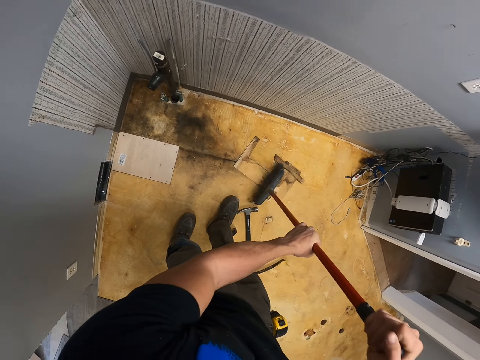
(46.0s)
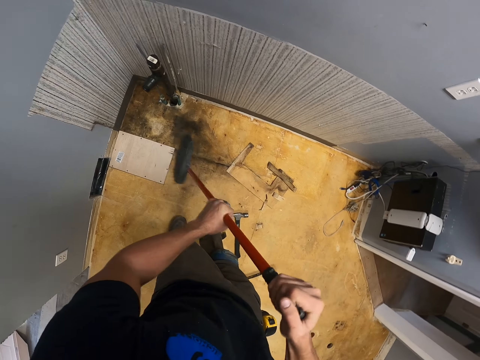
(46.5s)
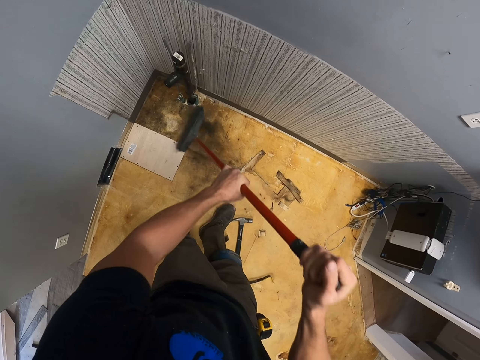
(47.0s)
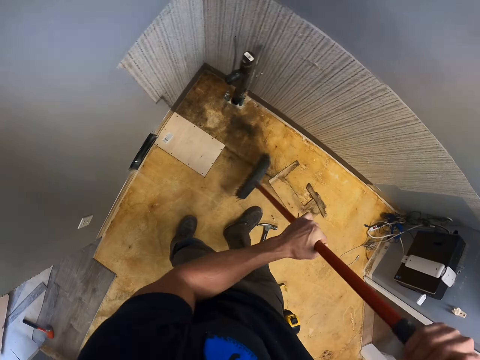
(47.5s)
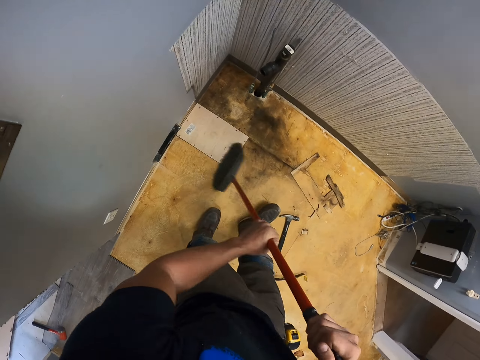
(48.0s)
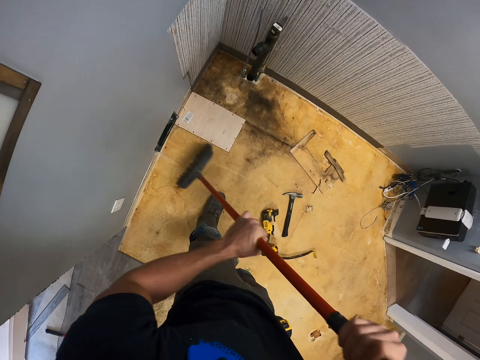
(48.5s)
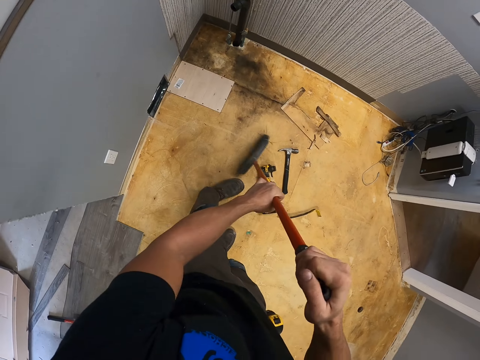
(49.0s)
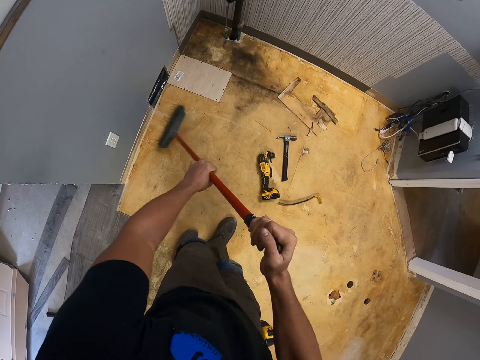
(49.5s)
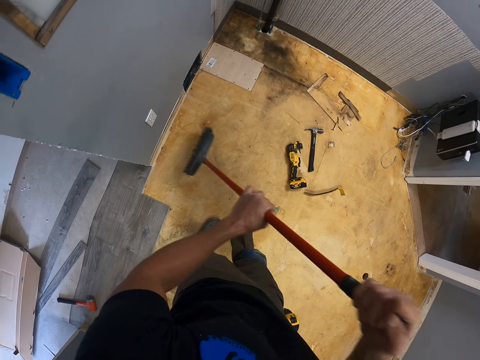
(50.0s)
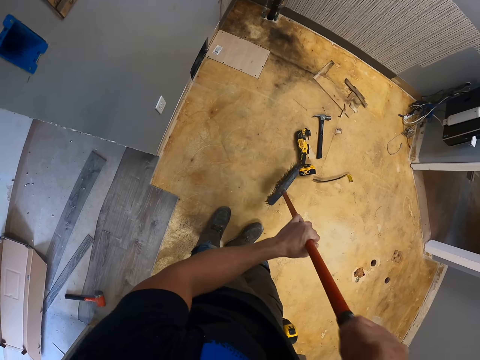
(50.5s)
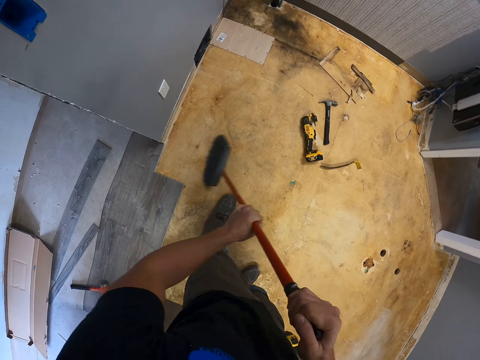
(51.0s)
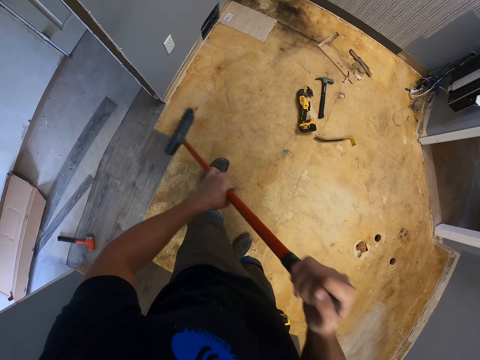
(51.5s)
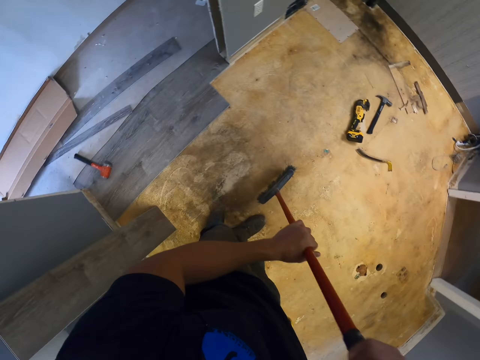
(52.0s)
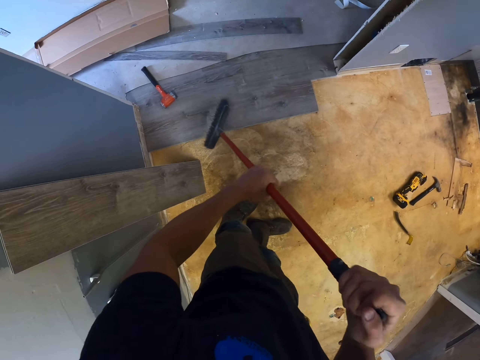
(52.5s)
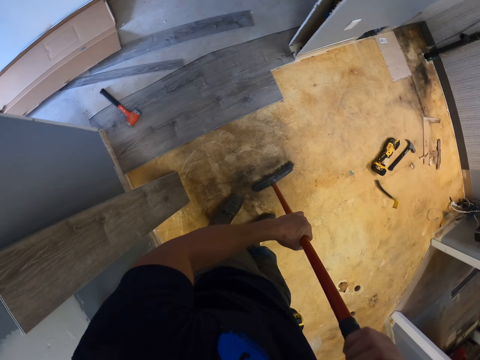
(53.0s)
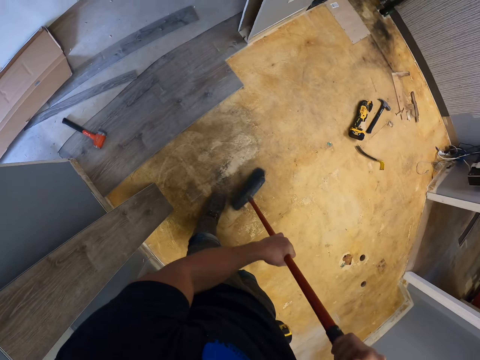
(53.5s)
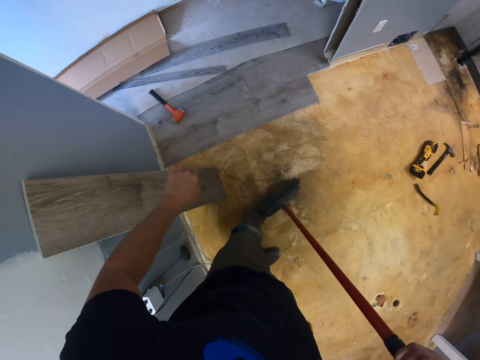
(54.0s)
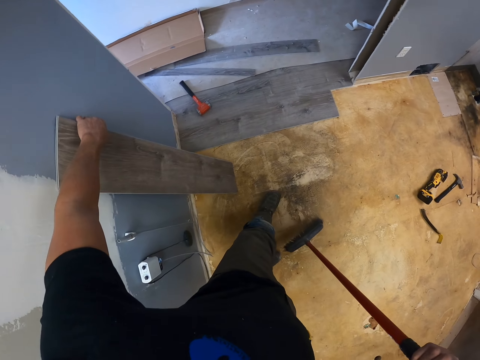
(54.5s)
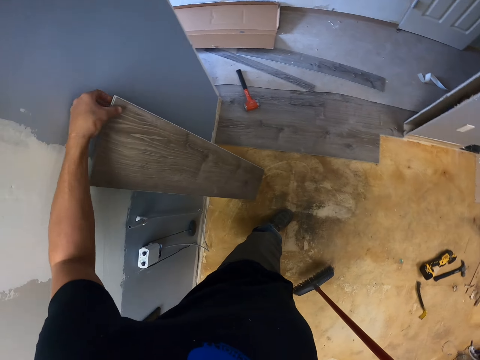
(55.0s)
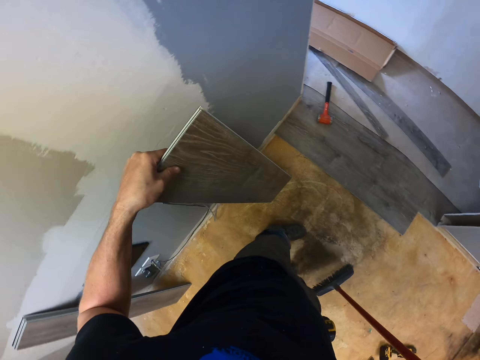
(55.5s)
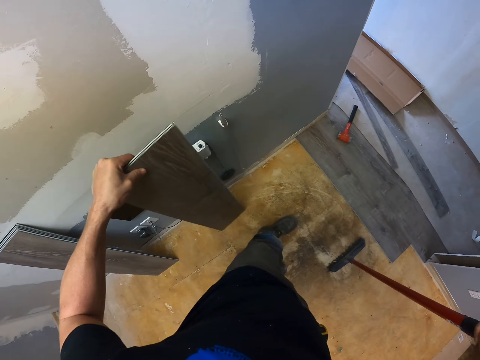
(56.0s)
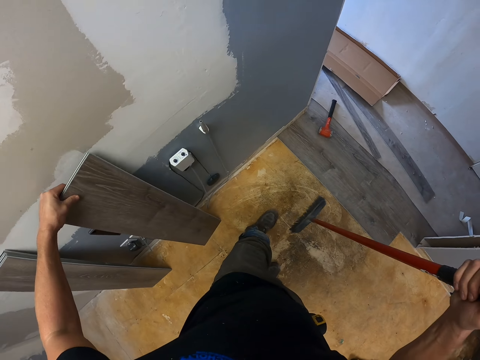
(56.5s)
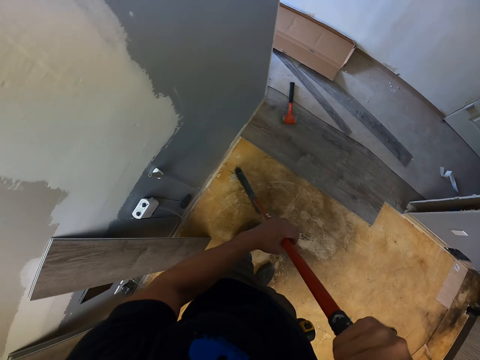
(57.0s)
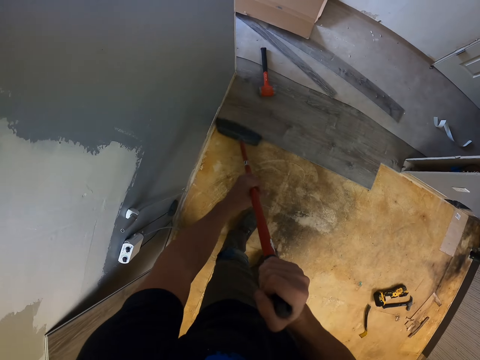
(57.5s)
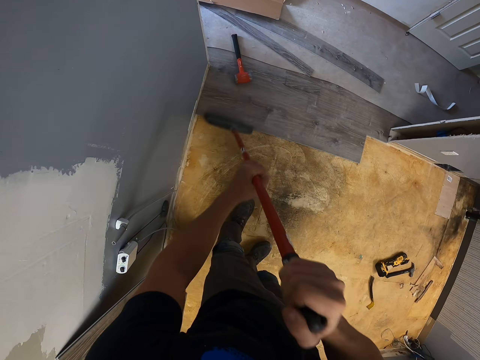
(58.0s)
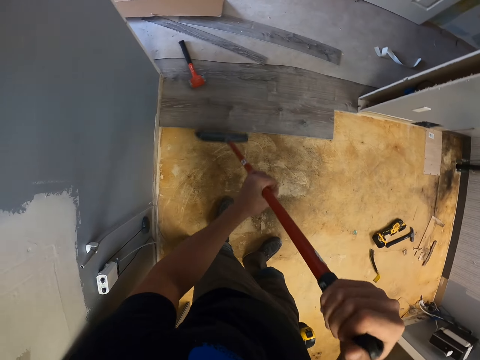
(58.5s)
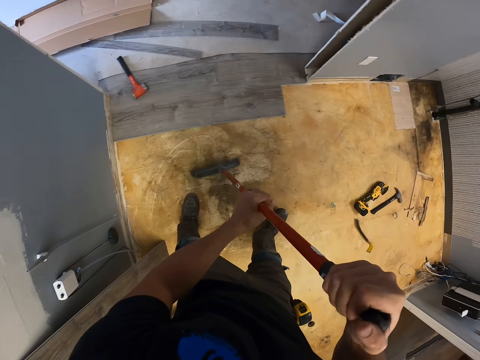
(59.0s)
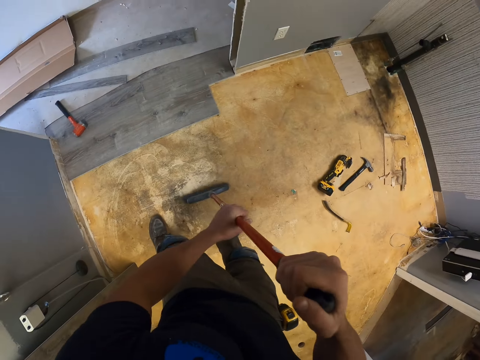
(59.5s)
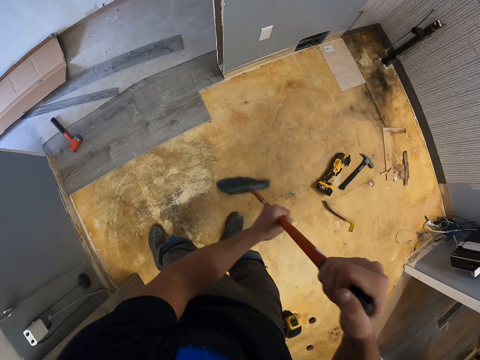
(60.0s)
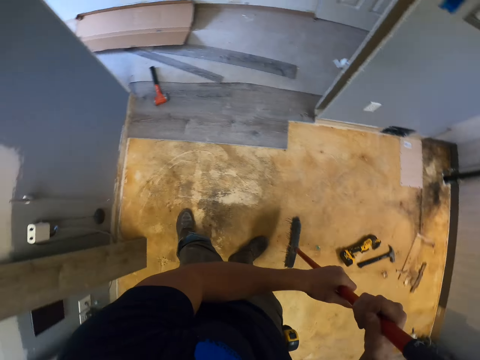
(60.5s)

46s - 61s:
The camera wearer moves a piece of wood. They pick up the wood. They sweep the floor.

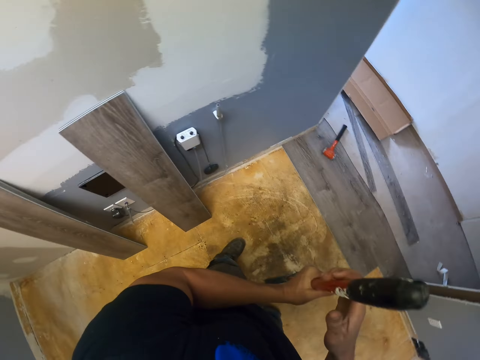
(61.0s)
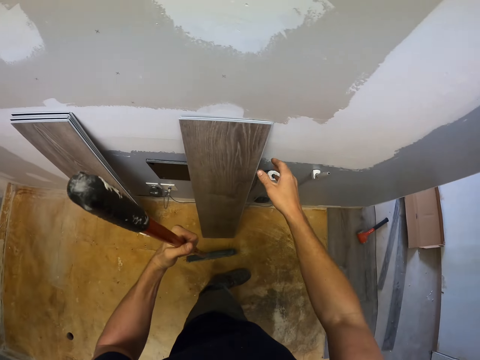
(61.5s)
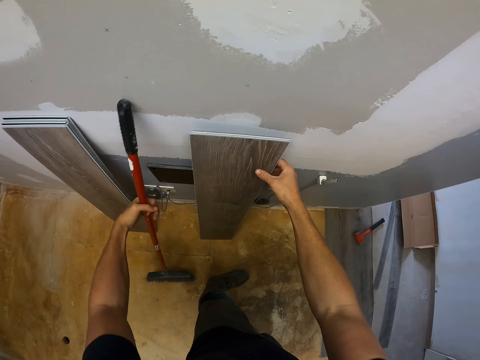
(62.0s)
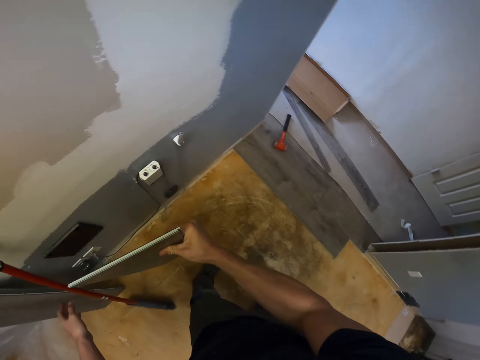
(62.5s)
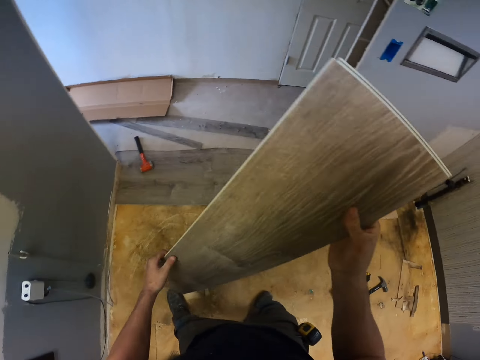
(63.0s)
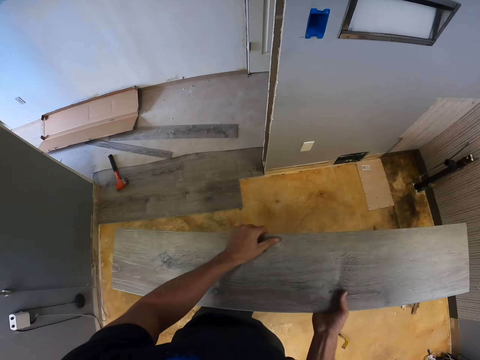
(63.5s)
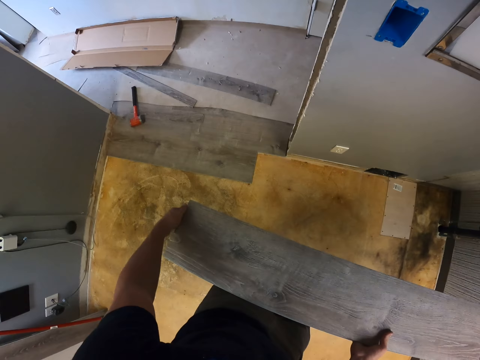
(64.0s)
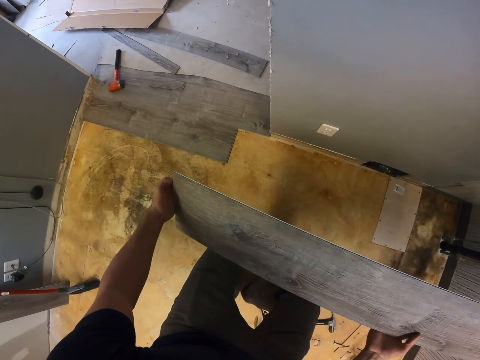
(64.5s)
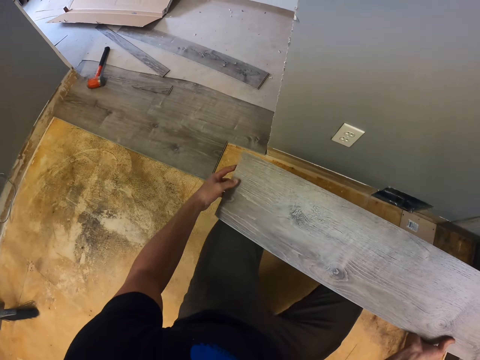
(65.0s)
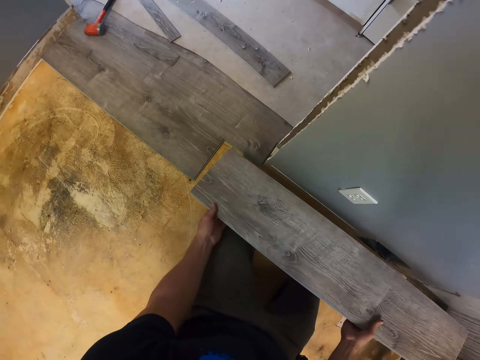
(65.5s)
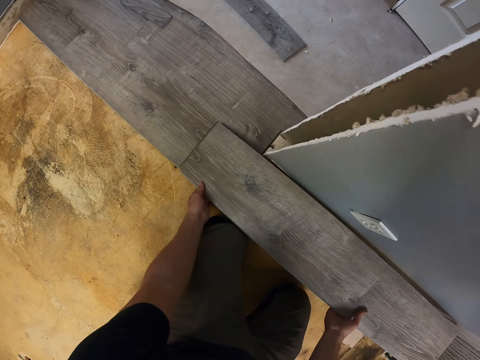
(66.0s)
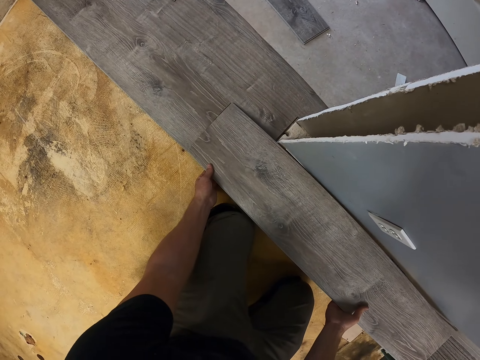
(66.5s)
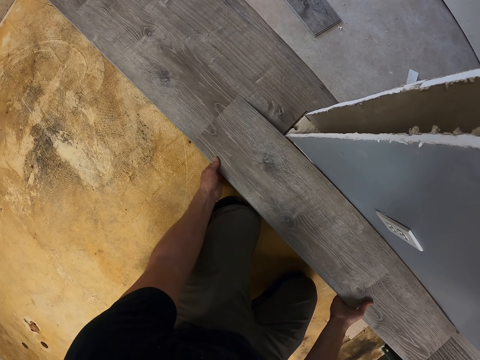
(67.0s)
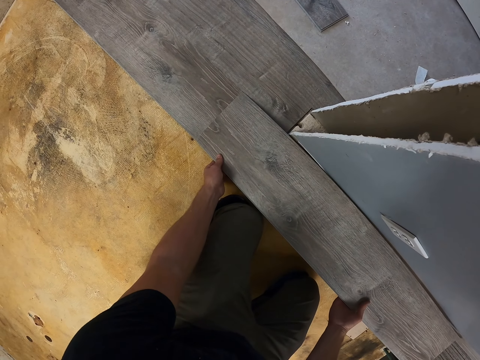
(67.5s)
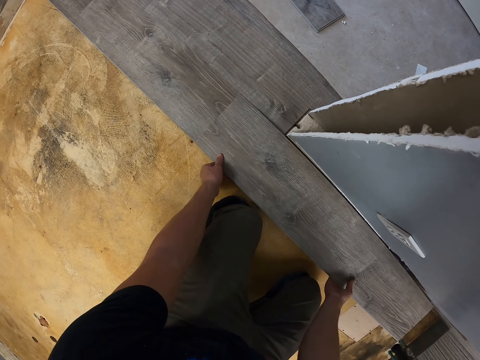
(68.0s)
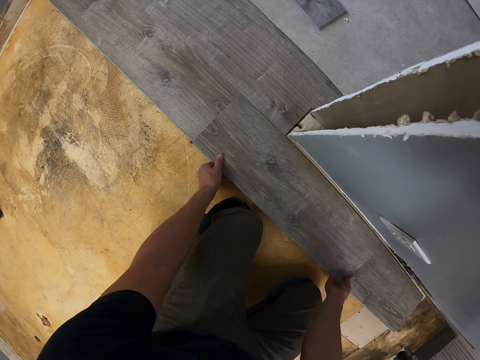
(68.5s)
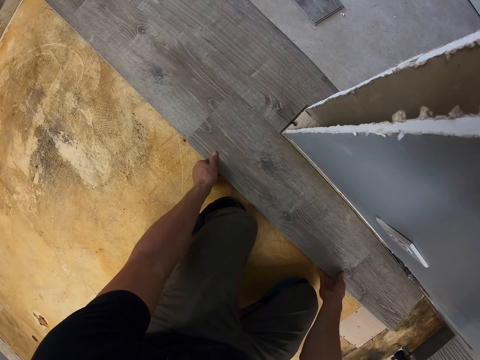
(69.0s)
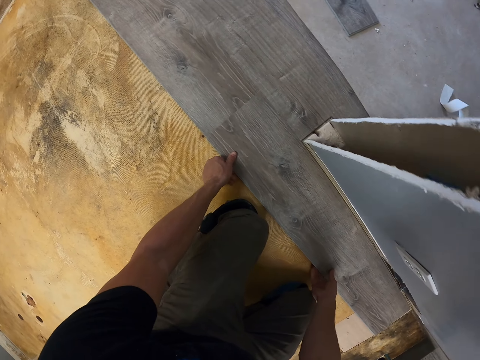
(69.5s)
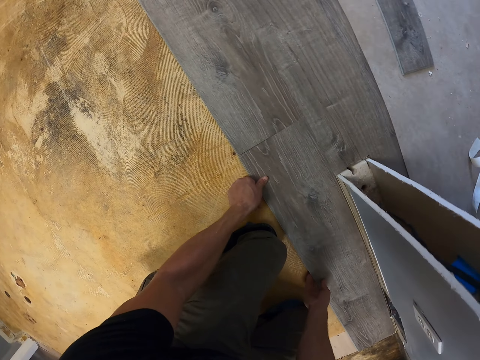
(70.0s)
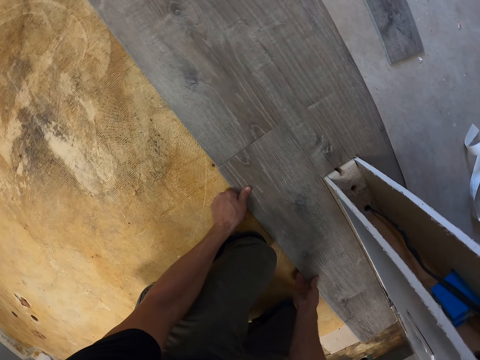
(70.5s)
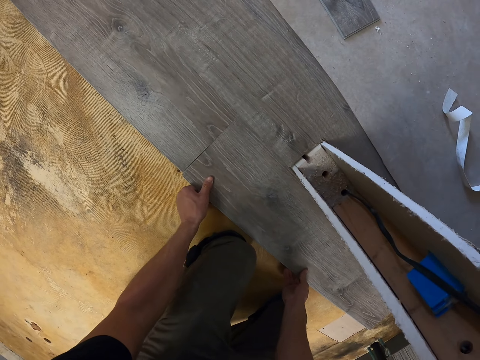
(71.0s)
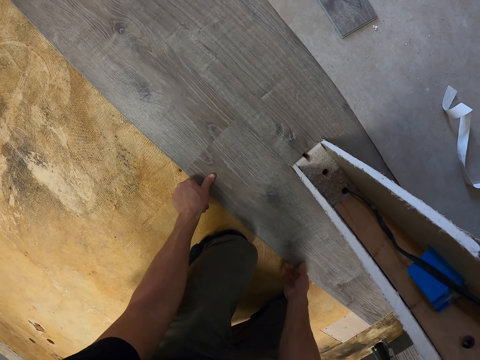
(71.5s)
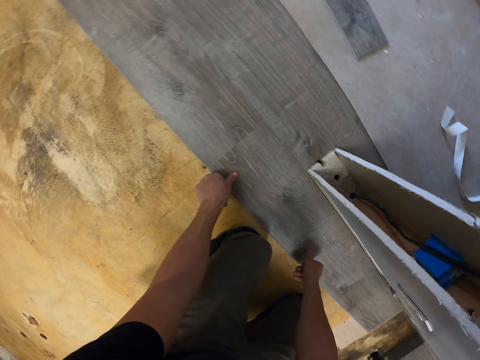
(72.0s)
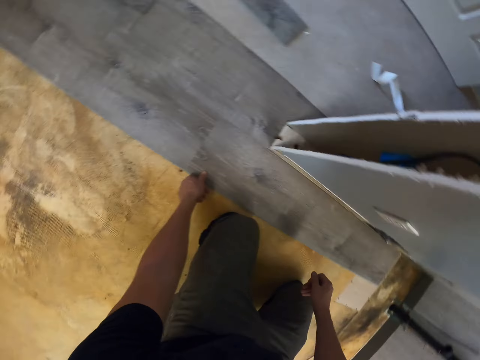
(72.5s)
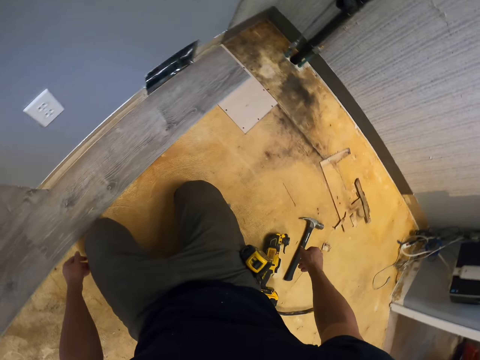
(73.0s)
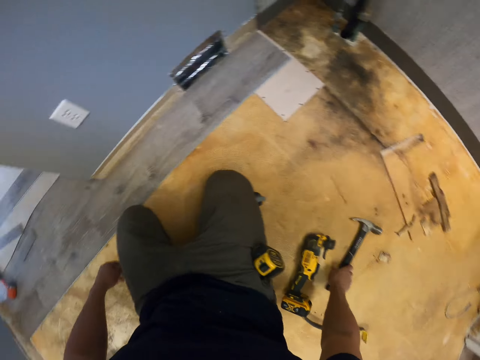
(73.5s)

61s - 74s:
The camera wearer picks up a piece of wood. They put a broom on the wall. They put the piece of wood on the floor.
